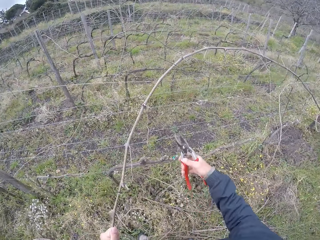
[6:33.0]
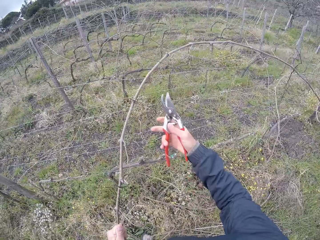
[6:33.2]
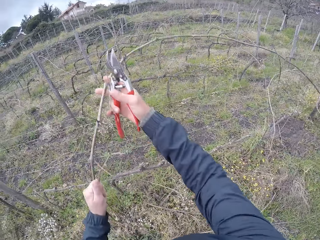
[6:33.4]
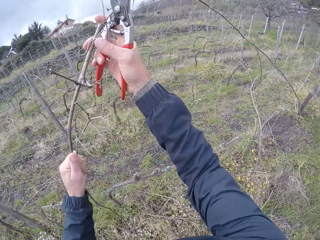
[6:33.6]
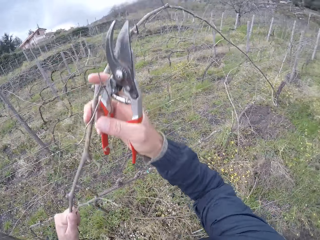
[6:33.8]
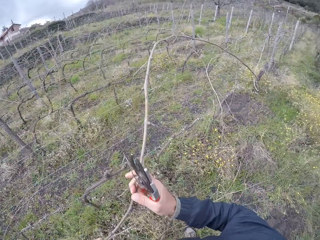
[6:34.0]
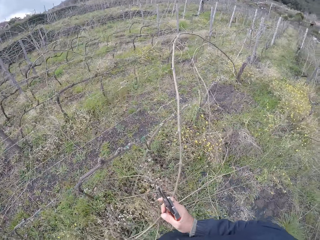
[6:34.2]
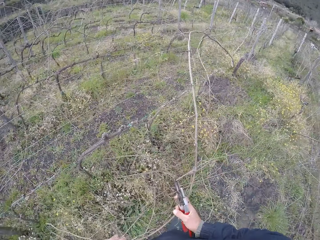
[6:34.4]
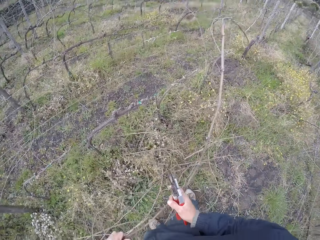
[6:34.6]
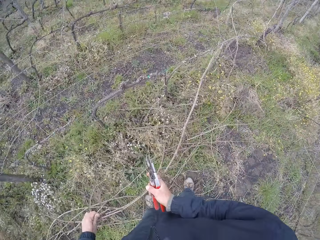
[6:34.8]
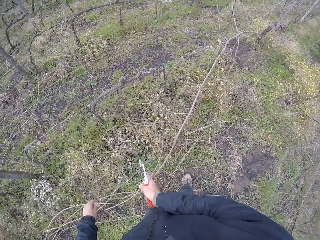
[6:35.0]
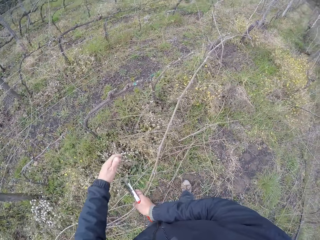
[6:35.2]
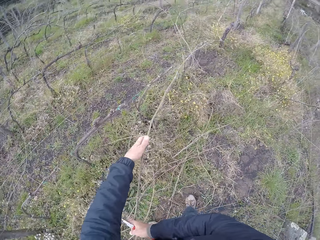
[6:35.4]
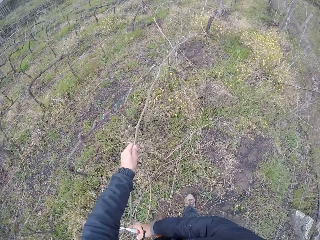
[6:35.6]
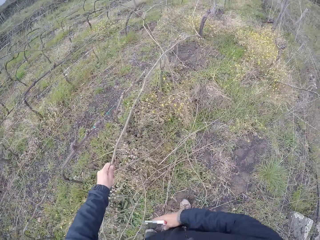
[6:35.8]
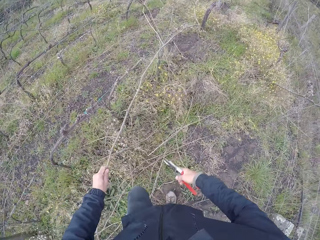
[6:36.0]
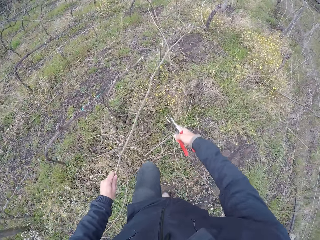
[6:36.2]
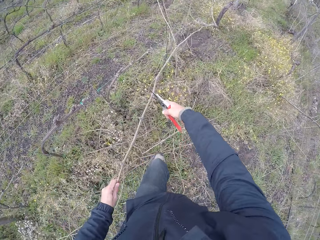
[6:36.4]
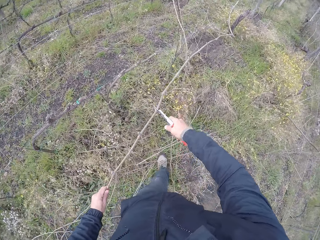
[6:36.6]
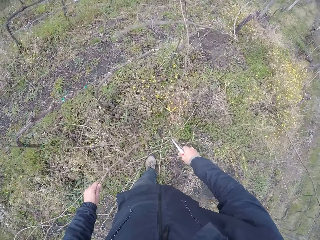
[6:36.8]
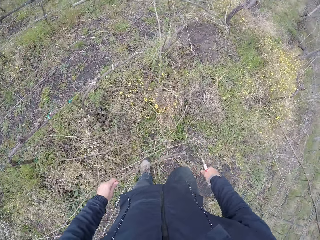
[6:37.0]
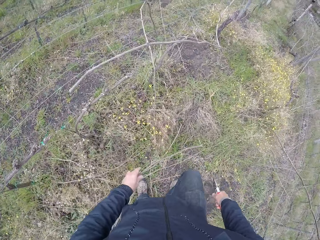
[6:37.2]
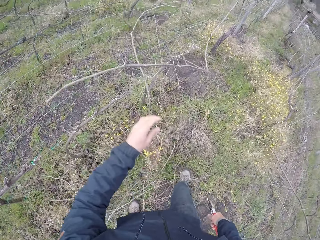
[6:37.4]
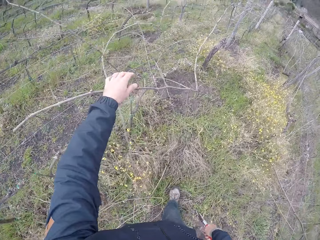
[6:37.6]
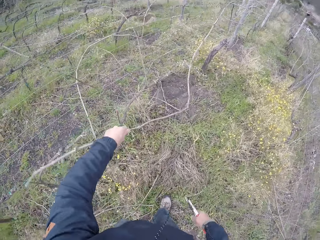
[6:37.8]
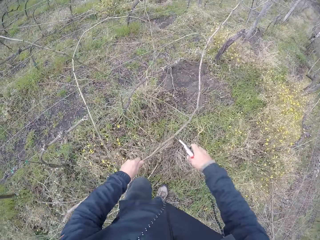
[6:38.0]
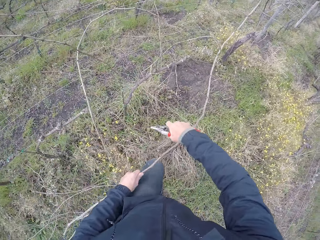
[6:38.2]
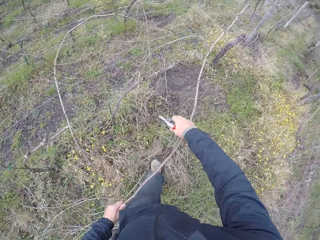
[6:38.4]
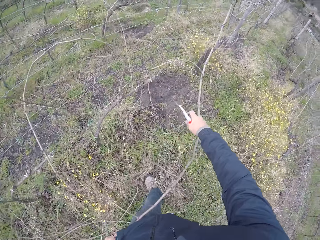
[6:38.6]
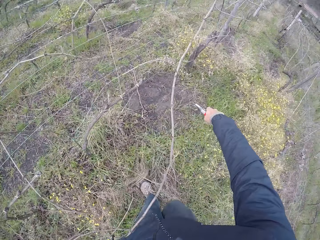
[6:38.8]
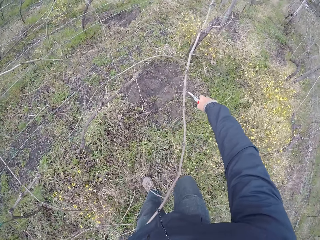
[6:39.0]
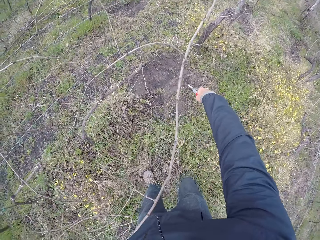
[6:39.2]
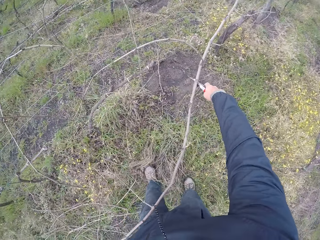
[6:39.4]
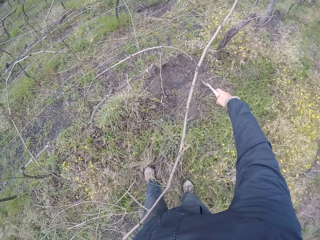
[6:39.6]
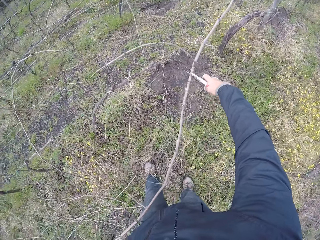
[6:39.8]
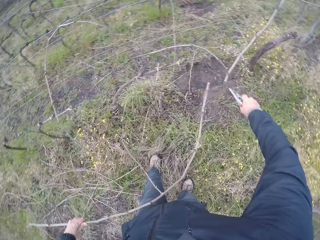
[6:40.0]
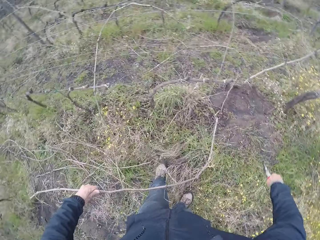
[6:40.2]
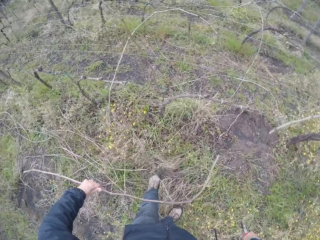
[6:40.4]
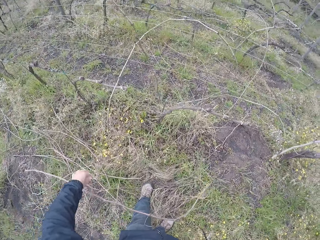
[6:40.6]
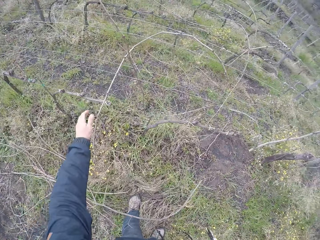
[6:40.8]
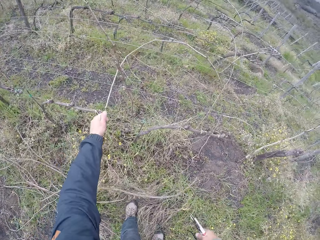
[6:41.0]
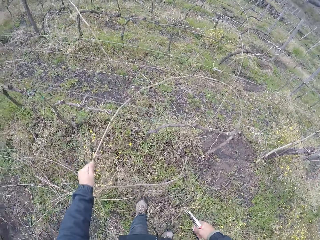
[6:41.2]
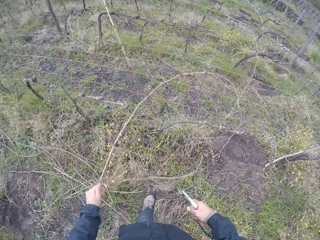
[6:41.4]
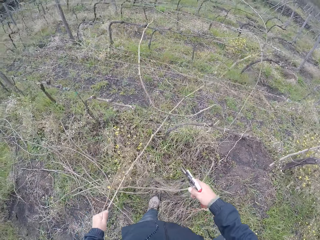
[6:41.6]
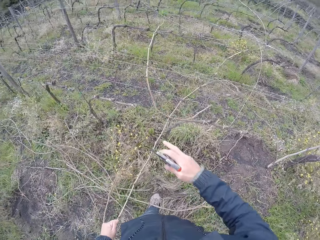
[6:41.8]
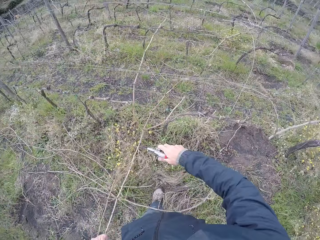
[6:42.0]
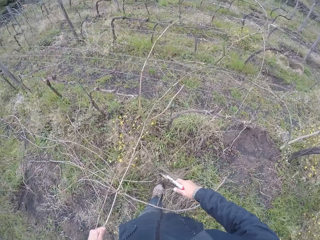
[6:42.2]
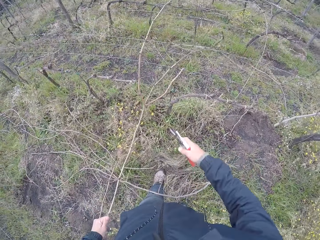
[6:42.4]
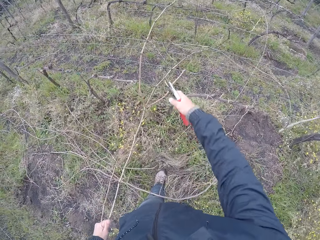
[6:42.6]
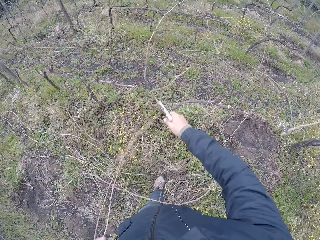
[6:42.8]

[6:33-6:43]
The camera wearer cuts a branch or twig with the shears or plier. He drops the twig on the field with his hands. He pulls the branch. He cuts a twig with the plier in his right hand. He drops the twig on the field with his left hand. He pulls off a twig with his hands.

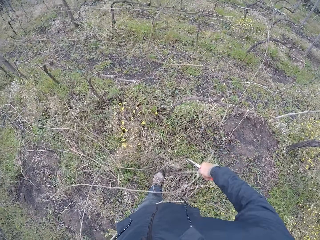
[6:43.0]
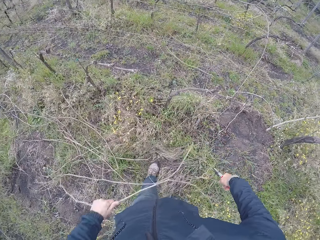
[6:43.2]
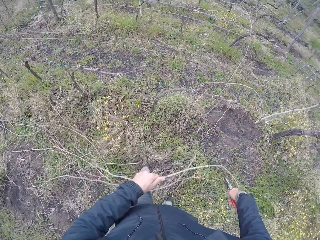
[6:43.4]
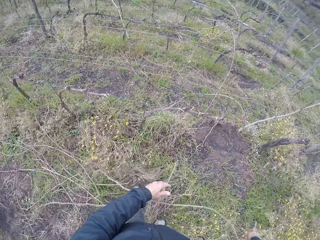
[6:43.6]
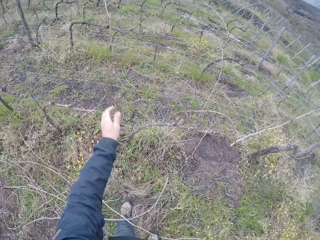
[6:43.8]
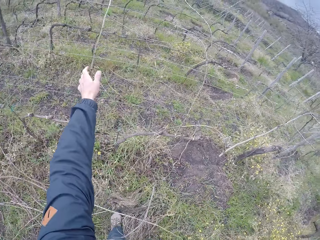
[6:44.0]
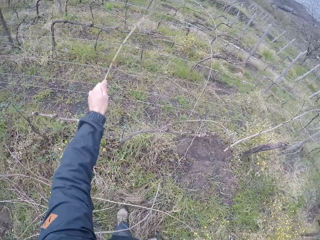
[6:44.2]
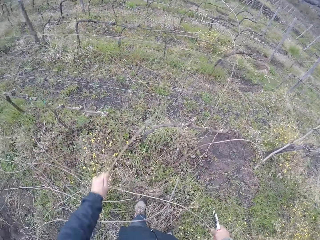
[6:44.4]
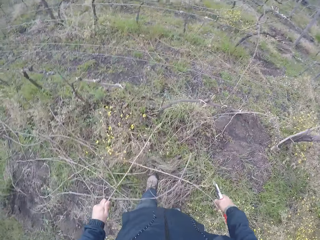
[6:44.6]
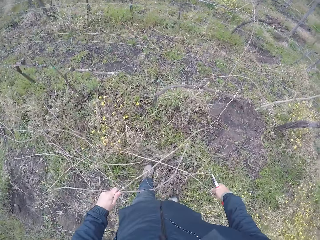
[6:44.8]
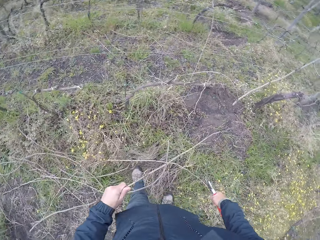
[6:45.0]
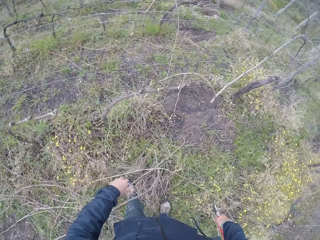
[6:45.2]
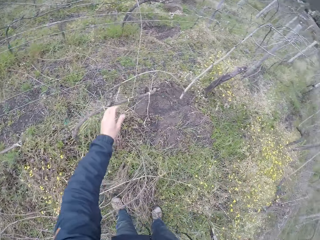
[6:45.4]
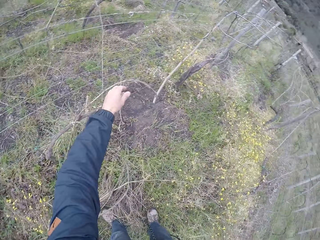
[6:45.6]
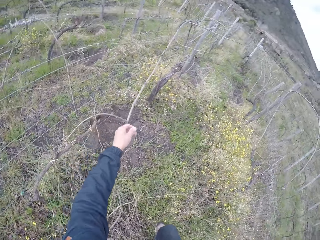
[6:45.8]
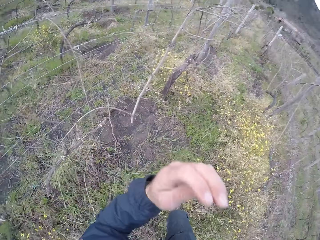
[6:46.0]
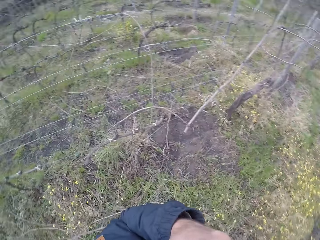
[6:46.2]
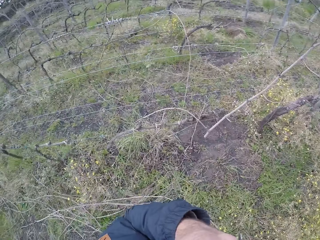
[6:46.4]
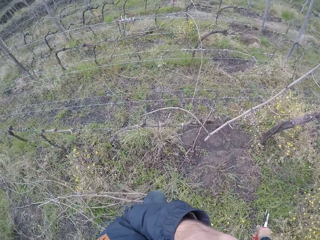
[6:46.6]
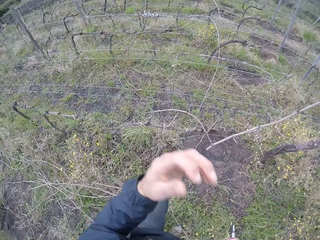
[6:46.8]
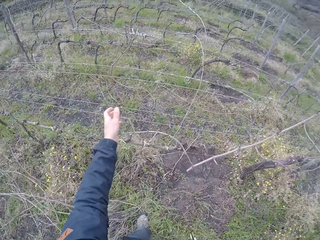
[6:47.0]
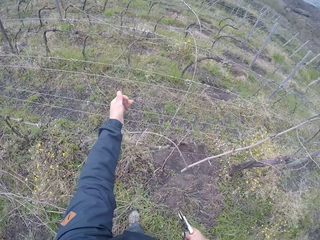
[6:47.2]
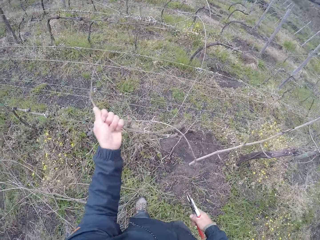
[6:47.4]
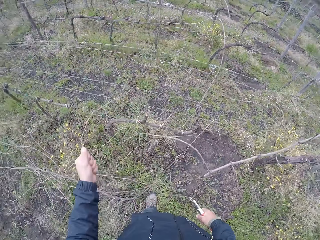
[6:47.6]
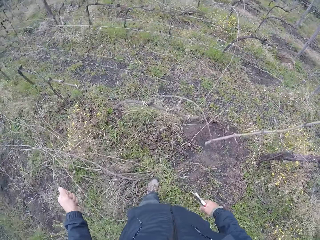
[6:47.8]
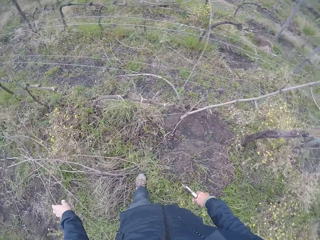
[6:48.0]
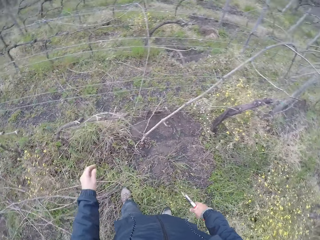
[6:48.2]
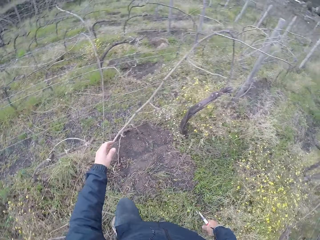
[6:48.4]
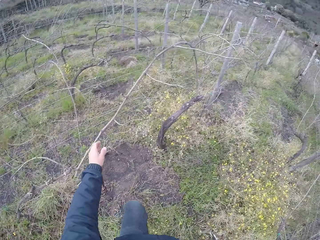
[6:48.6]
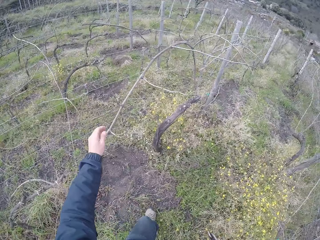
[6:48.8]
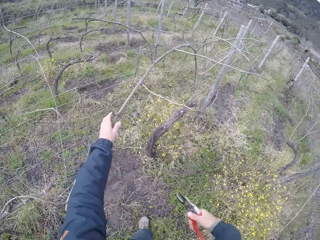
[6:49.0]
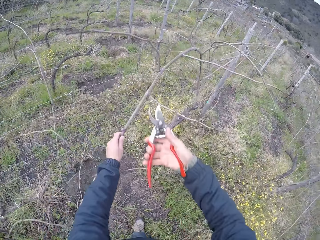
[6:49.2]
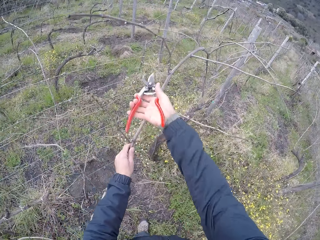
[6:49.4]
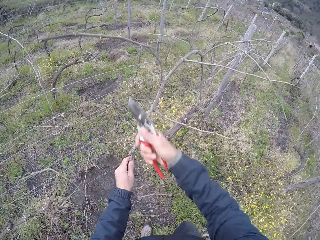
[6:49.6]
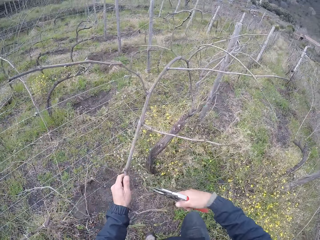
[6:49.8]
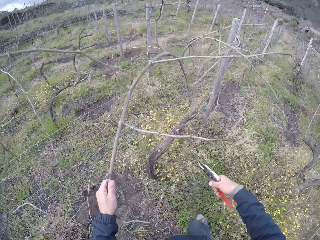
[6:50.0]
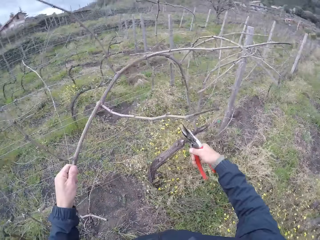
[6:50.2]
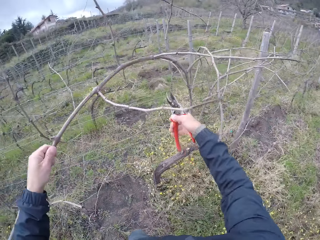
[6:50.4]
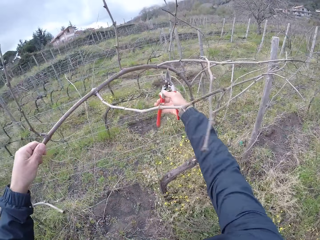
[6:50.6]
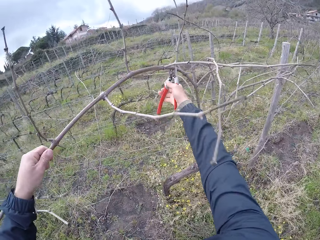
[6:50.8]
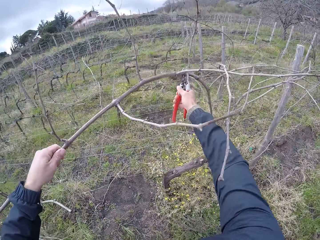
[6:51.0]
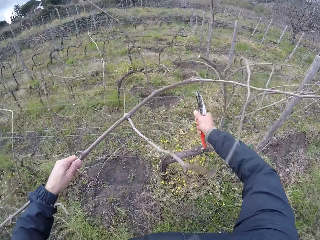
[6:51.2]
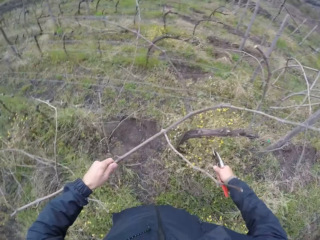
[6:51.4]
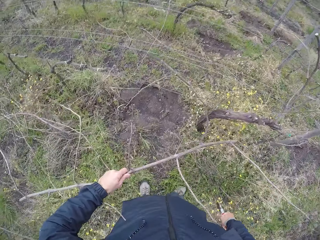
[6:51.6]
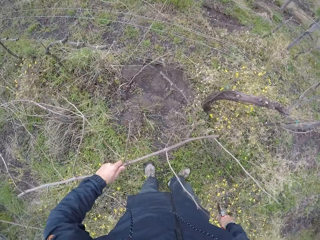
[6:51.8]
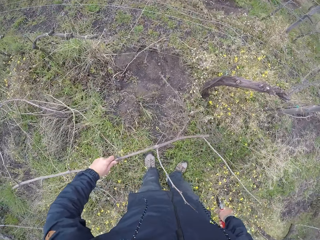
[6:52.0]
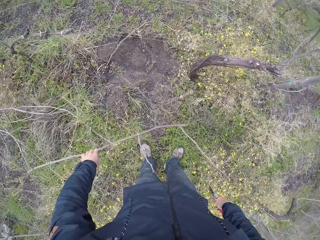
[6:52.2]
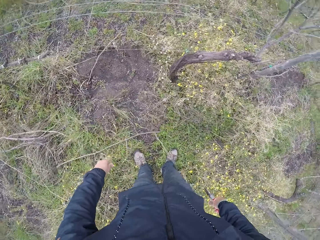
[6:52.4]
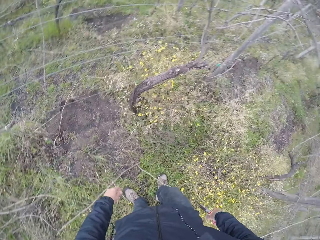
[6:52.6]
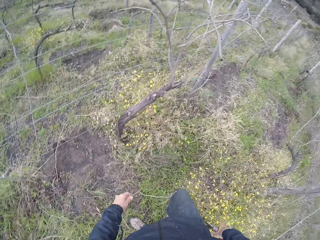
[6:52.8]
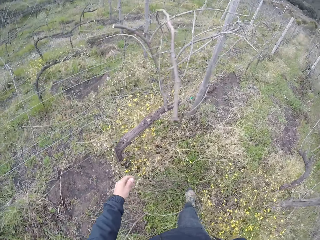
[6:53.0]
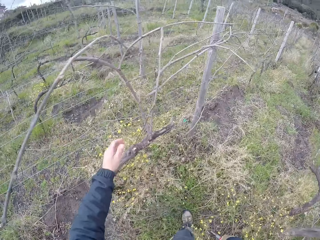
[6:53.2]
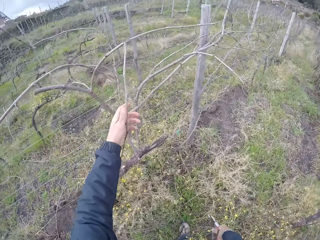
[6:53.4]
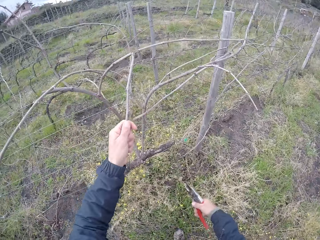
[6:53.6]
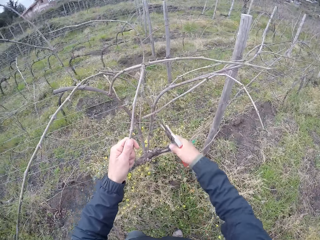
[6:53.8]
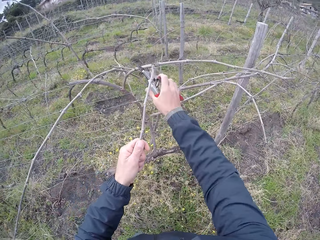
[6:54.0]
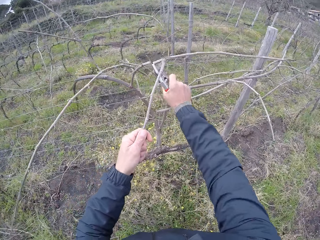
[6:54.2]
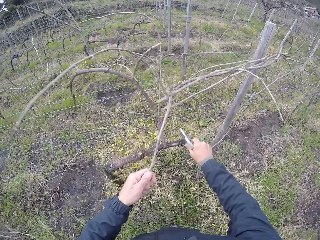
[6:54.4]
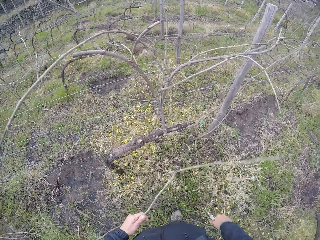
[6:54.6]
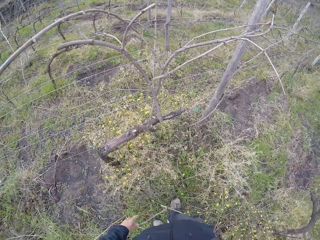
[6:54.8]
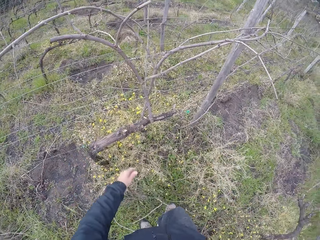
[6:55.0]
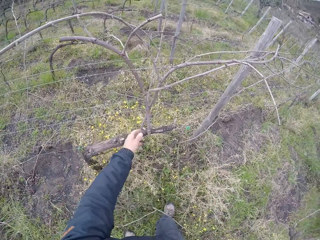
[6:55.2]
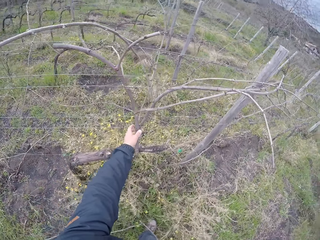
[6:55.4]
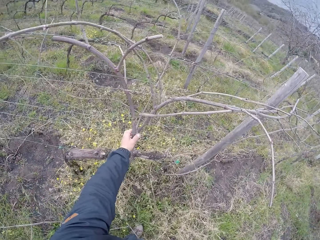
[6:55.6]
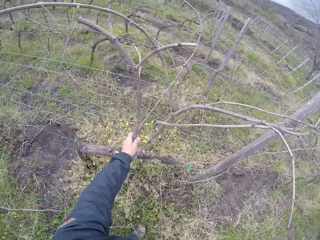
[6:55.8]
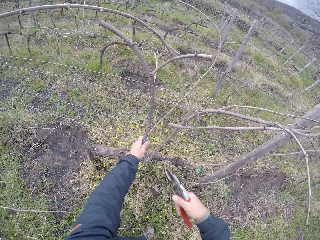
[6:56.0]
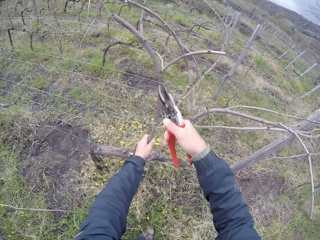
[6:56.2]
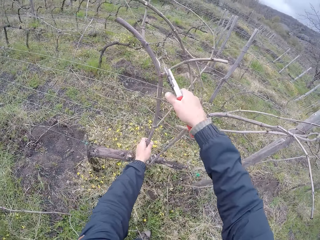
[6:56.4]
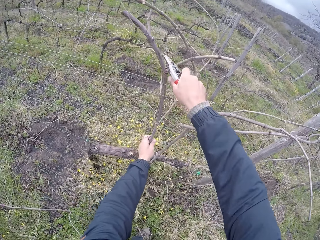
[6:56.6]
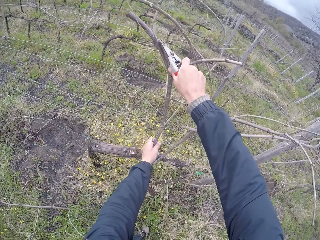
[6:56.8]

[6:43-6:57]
The camera wearer drops the twig on the field with his left hand. He raises his left hand towards his face. He looks around. He lowers his left hand. He pulls off a twig with his hands. He drops the twig on the field with his left hand. He cuts a twig with the plier or shears in his right hand. He drops the twig on the field with his left hand. He pulls off a twig with his hands. He cuts a branch with the shears. He drops the twig on the field with his left hand.
